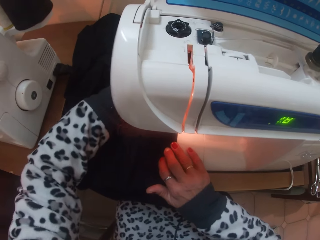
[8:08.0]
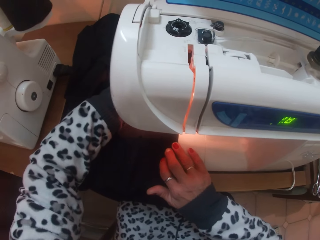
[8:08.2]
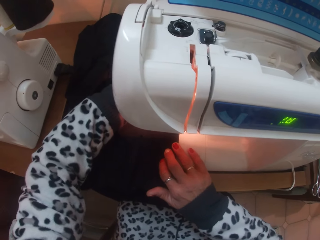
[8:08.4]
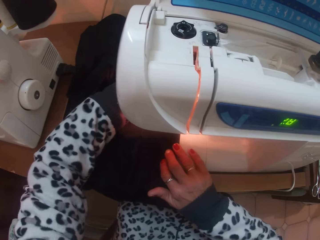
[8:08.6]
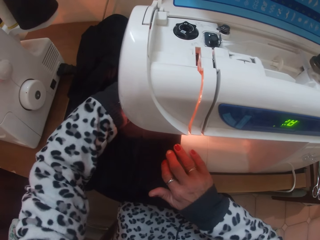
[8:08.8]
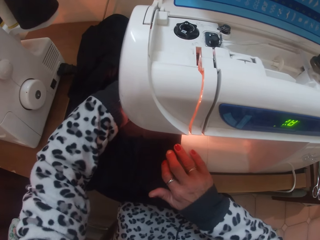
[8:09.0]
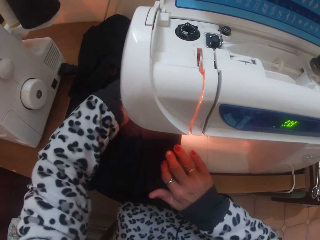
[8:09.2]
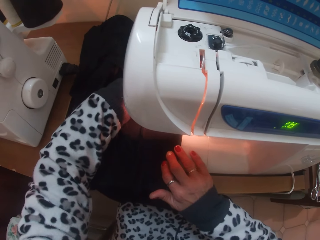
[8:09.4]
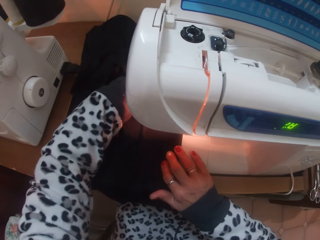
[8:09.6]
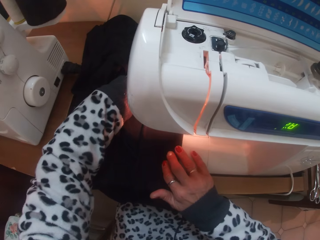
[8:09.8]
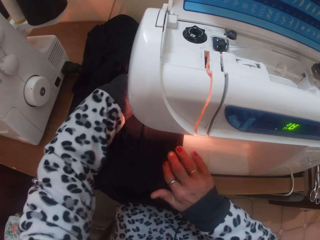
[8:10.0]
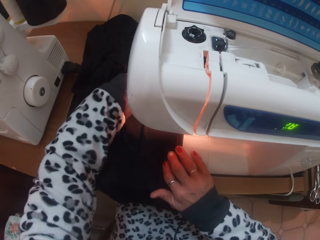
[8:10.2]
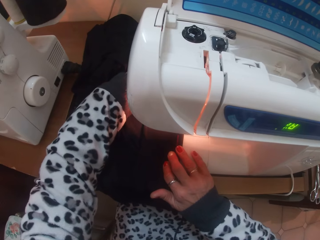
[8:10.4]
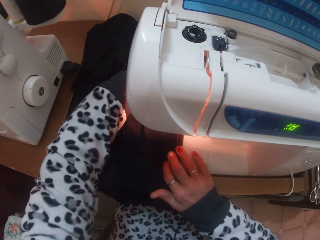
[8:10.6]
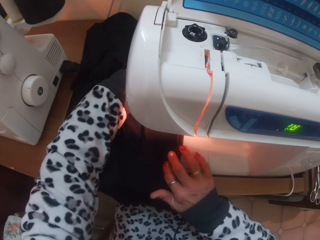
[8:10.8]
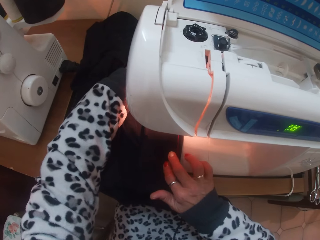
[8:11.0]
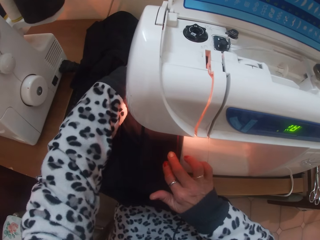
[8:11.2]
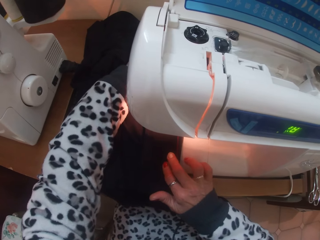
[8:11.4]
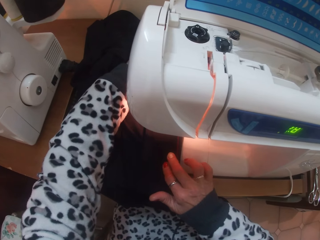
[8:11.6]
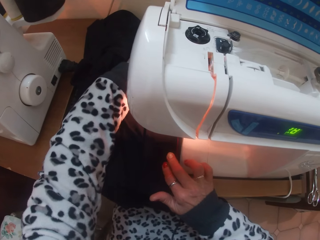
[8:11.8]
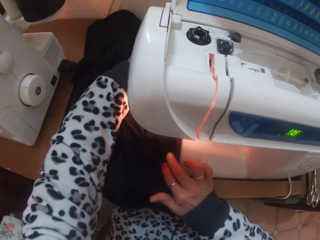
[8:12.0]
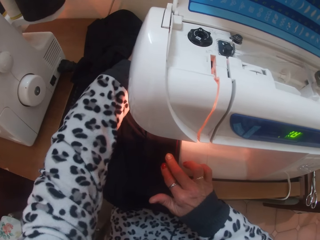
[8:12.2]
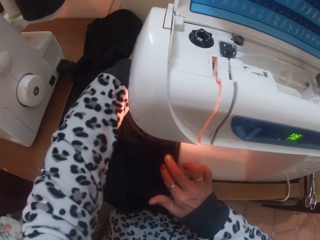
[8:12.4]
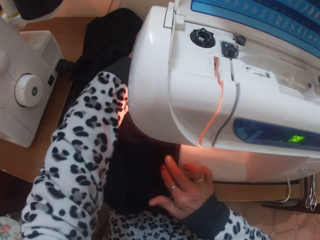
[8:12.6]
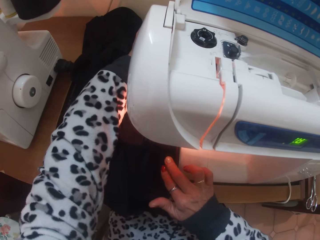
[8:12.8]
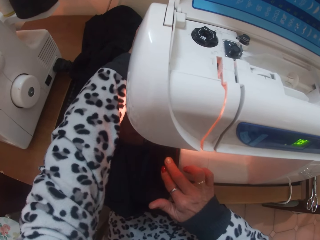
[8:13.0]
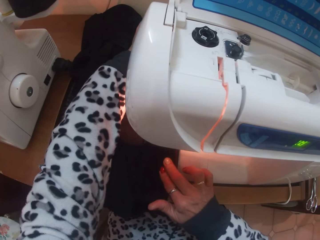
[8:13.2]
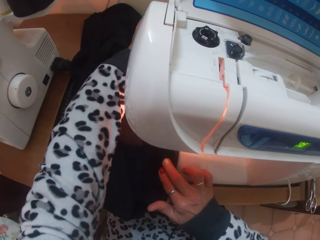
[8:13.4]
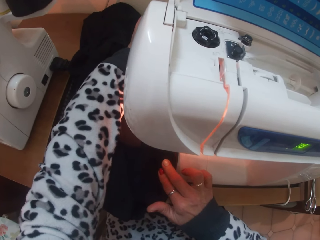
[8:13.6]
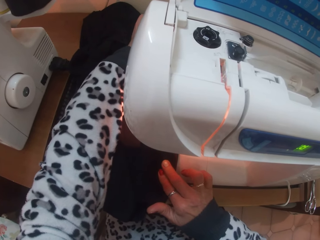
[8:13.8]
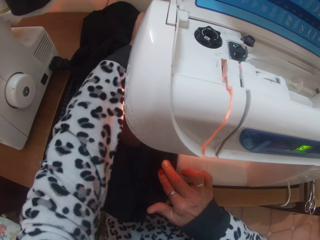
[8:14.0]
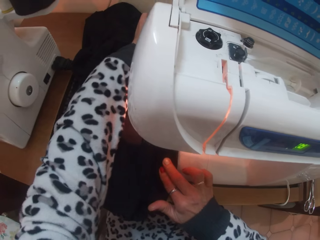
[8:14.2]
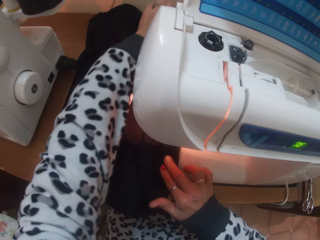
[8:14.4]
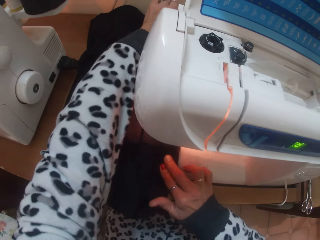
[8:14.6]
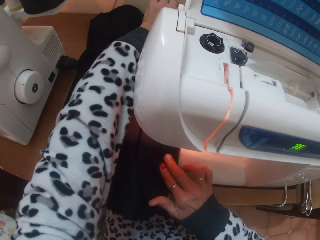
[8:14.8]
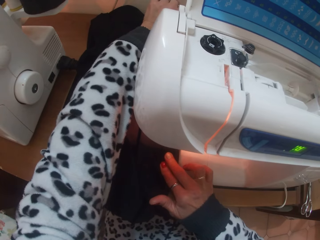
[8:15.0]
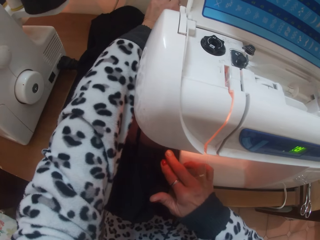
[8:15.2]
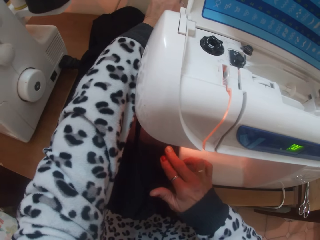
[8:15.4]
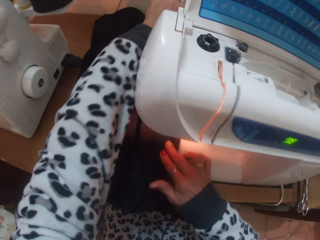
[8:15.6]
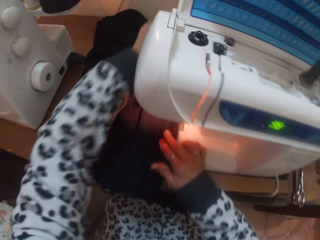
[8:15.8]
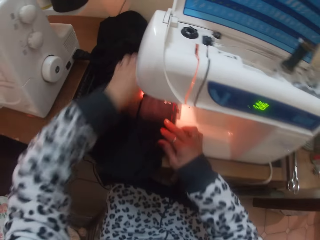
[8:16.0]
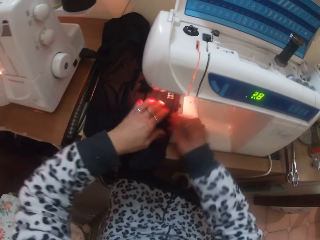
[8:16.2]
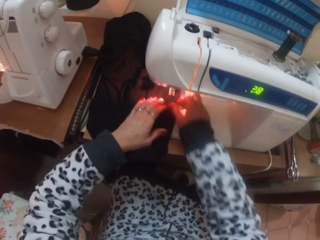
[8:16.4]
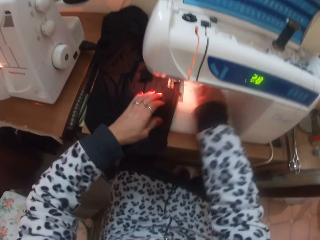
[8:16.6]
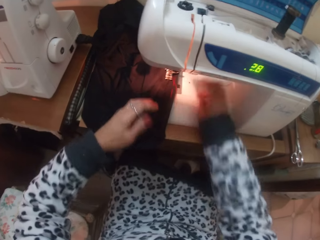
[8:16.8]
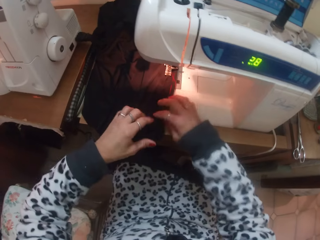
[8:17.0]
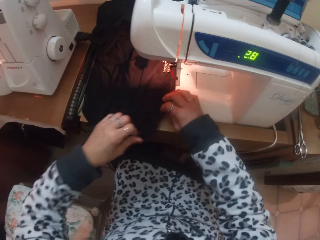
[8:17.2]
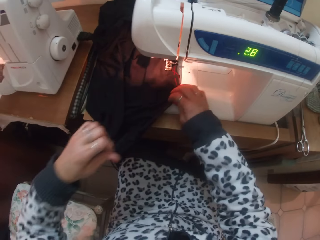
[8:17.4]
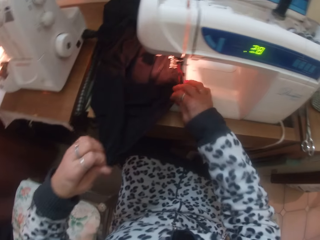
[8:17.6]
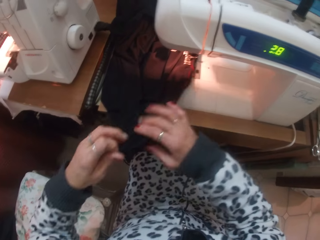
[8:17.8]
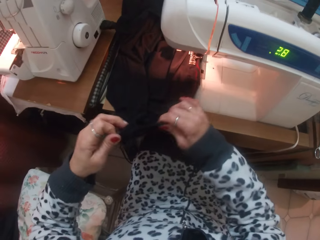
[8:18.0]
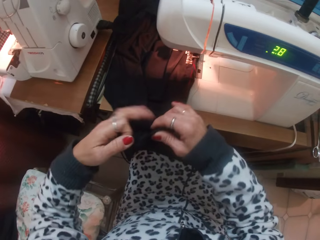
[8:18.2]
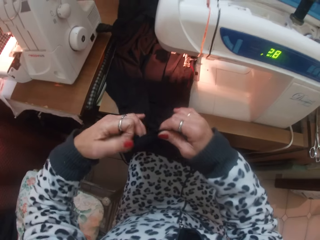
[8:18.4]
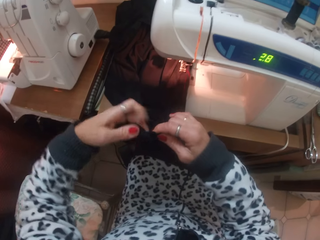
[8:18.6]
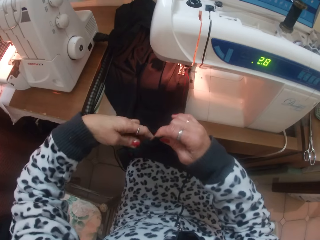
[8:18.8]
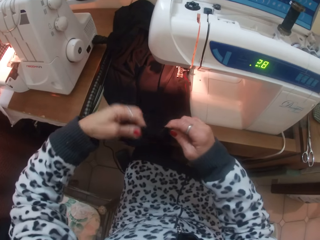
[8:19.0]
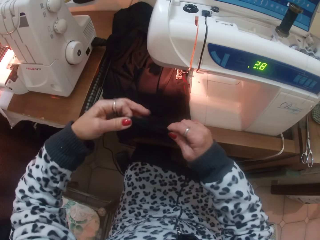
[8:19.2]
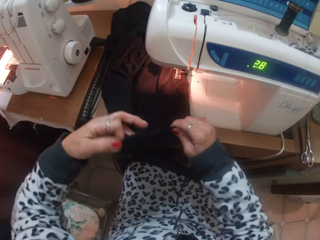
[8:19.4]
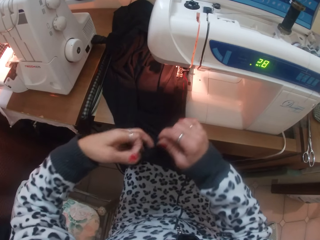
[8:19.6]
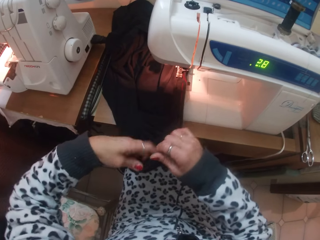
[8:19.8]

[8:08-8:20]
The camera wearer straightens the cloth.

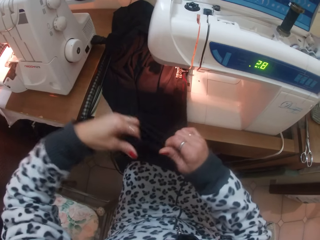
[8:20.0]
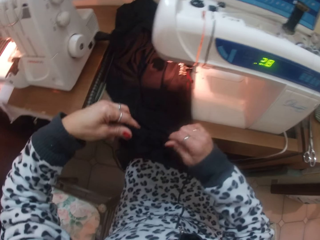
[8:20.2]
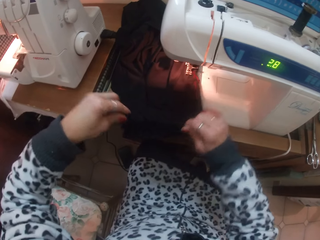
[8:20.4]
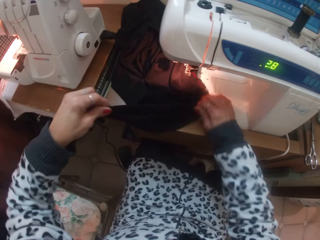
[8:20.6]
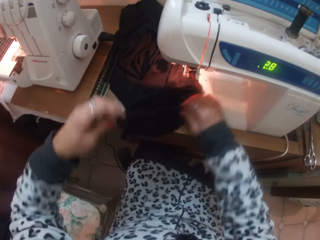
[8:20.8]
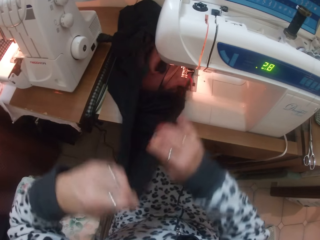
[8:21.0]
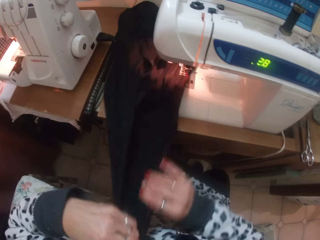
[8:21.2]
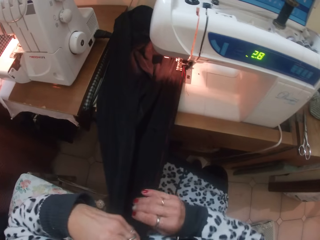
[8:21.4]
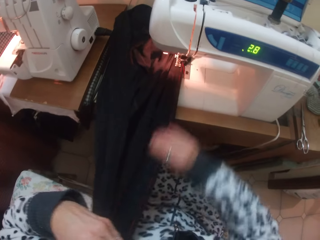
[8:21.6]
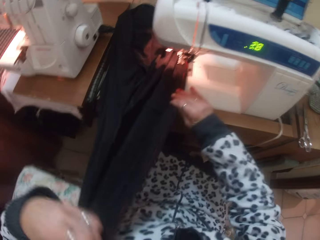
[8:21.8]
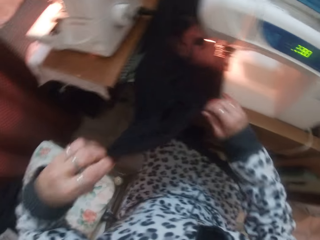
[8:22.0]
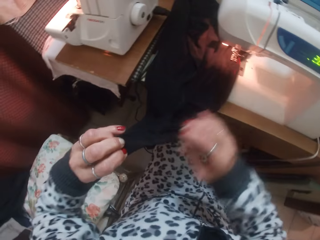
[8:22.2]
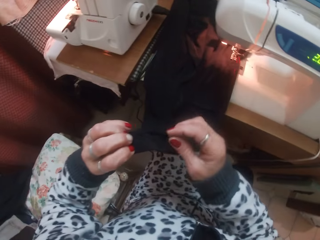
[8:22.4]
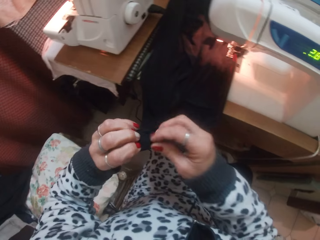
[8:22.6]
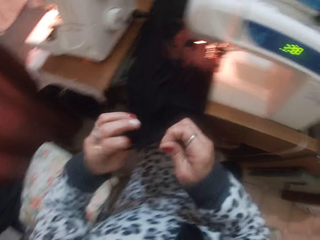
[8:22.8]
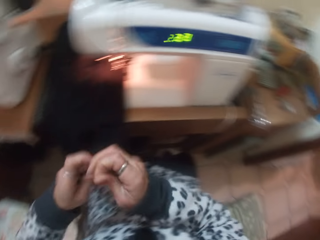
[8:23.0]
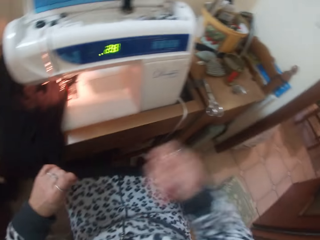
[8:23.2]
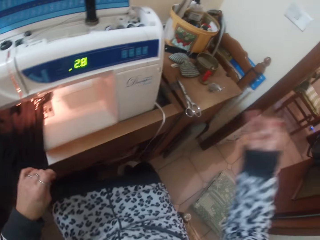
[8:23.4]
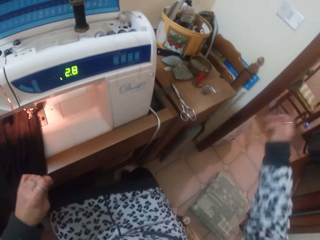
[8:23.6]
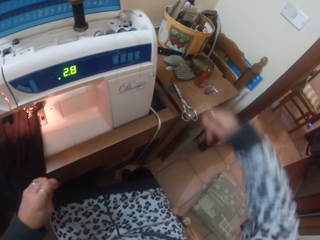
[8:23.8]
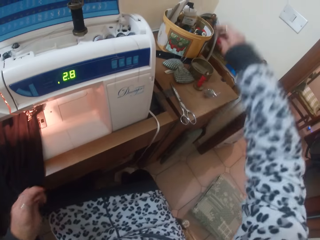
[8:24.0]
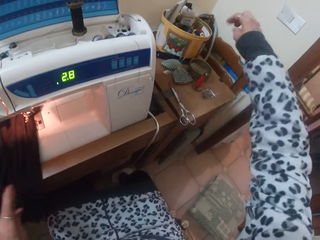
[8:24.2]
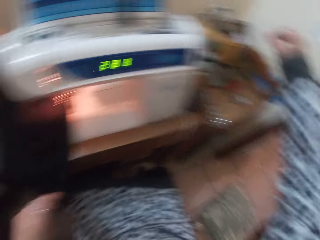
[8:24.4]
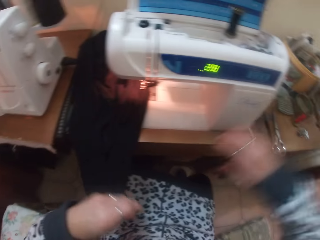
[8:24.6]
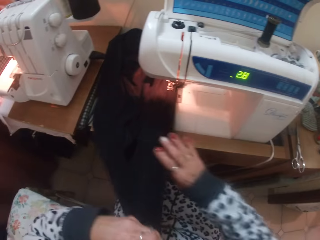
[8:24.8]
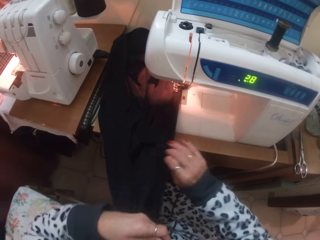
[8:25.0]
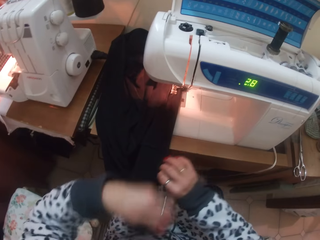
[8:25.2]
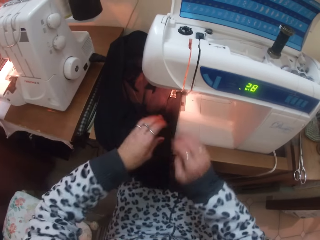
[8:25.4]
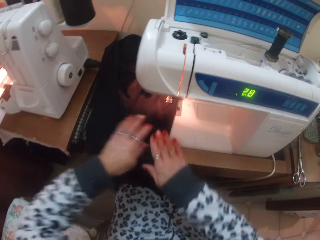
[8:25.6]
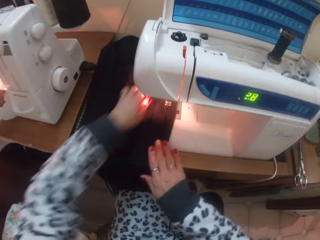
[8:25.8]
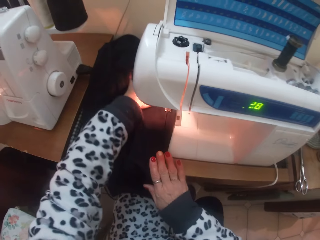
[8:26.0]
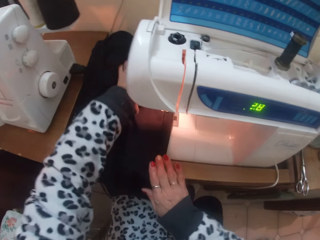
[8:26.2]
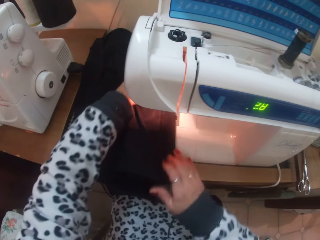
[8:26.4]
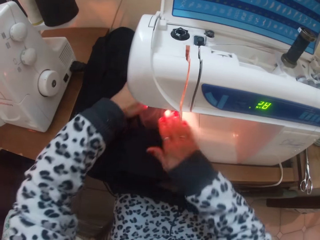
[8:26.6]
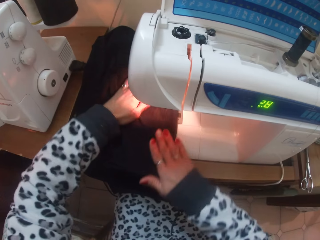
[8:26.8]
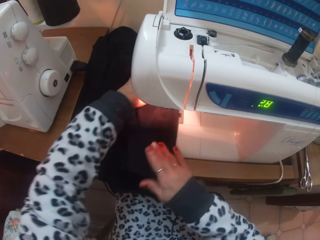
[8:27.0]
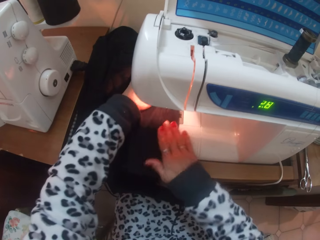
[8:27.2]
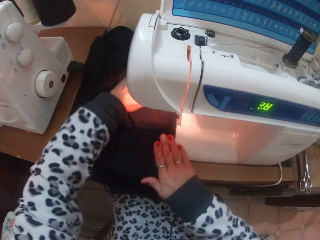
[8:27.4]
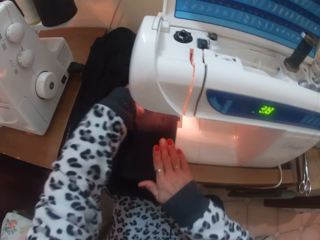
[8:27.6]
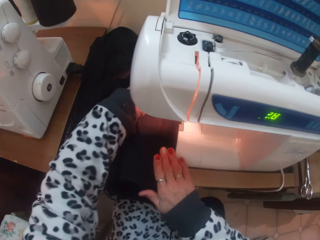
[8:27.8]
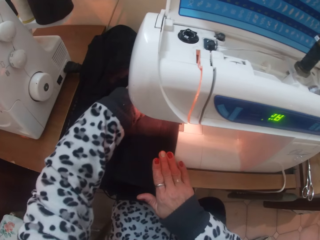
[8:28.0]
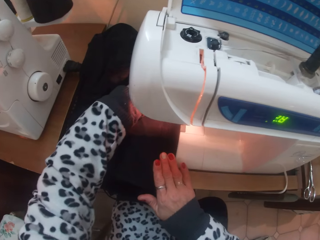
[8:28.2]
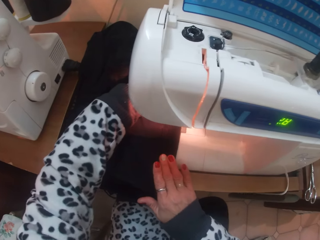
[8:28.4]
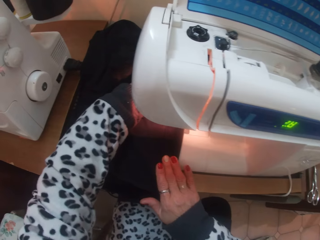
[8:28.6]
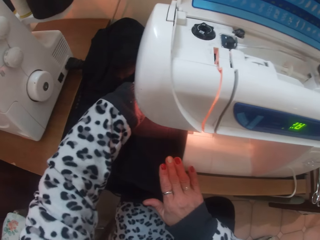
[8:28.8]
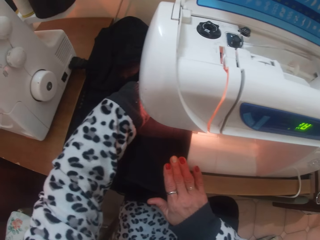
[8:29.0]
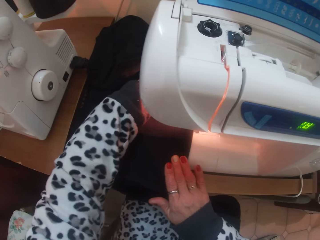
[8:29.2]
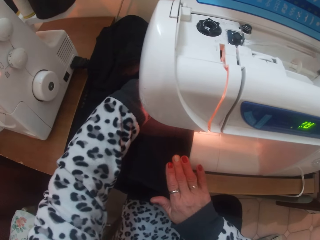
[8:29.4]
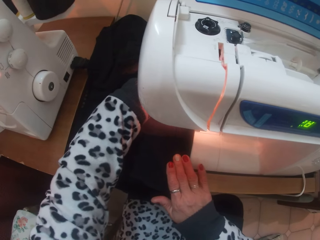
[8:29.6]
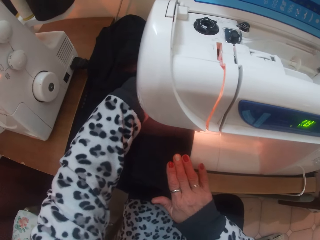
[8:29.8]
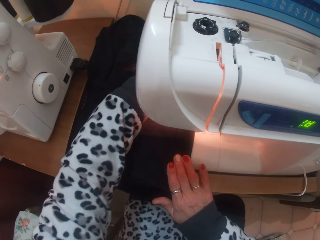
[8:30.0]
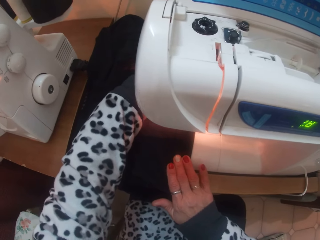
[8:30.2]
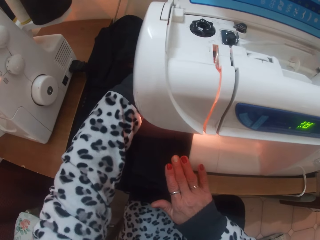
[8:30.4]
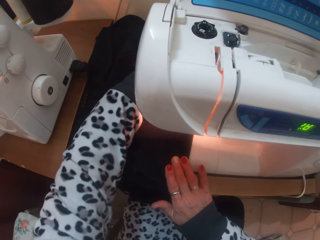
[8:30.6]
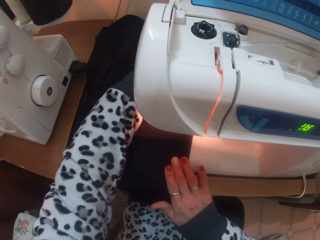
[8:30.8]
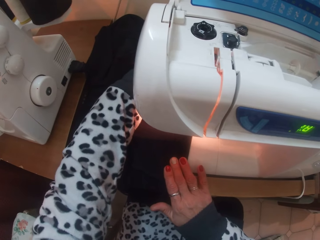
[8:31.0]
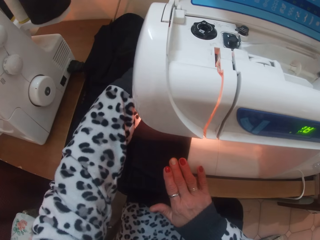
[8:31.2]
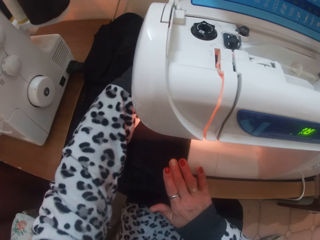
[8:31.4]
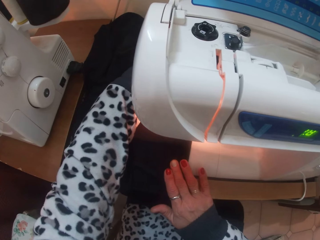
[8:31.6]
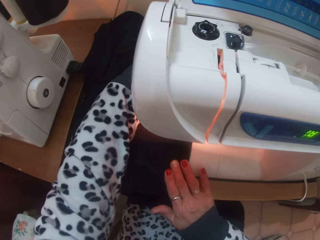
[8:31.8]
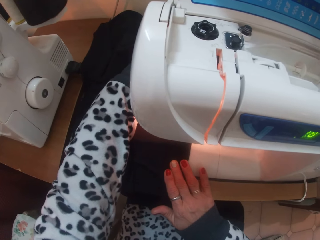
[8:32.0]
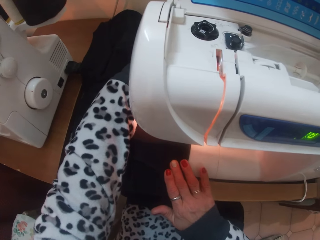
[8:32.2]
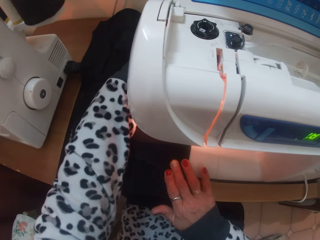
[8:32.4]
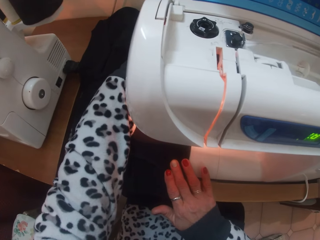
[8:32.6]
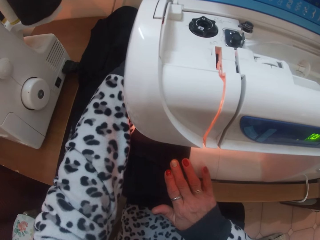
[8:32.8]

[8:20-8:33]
The camera wearer adjusts the cloth under the presser foot with her hands. She pulls out thread from the cloth with her right hand. She drops the thread in her right hand. She straightens the thread. She sews the cloth with the sewing machine.
